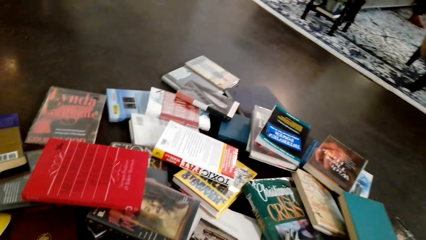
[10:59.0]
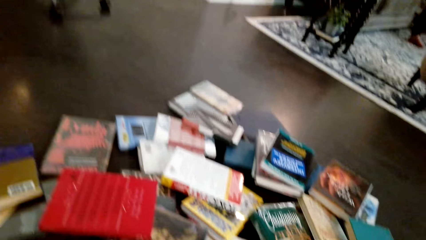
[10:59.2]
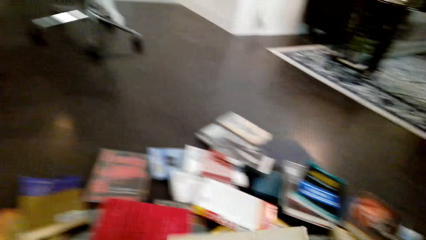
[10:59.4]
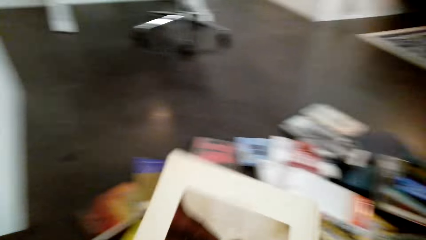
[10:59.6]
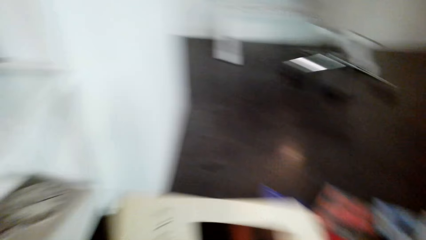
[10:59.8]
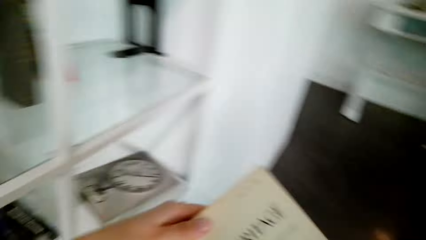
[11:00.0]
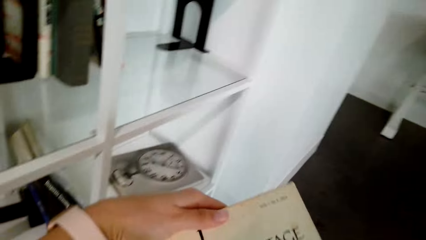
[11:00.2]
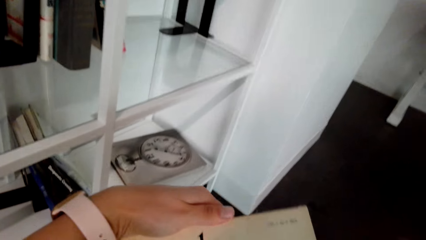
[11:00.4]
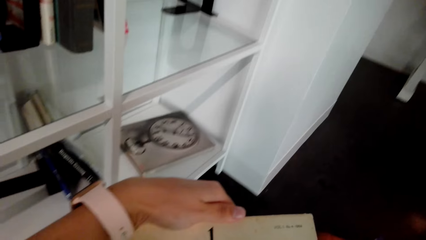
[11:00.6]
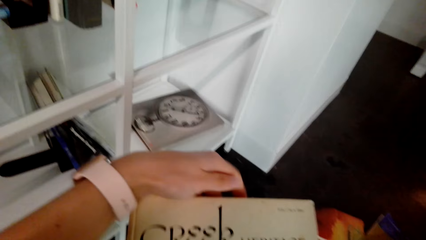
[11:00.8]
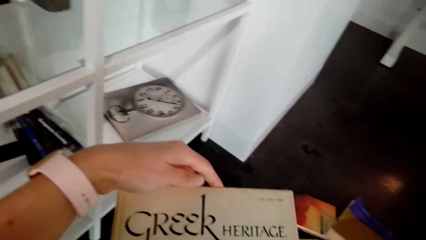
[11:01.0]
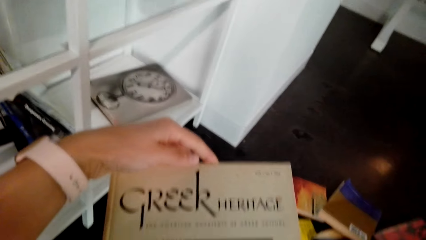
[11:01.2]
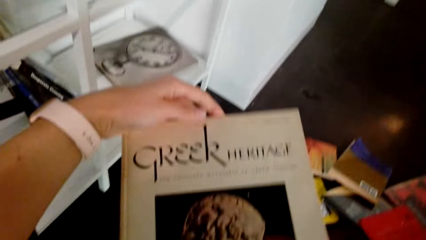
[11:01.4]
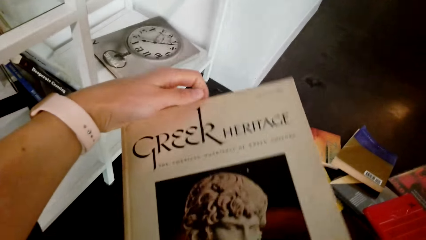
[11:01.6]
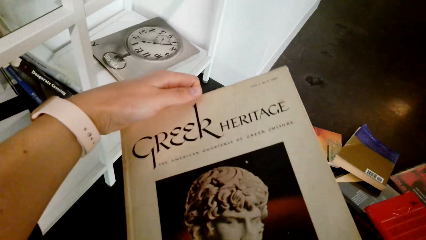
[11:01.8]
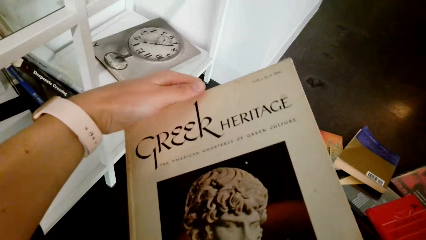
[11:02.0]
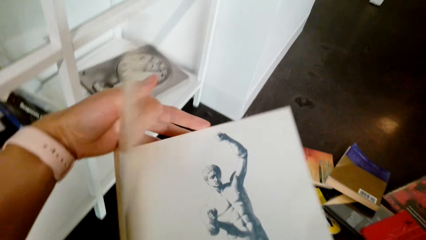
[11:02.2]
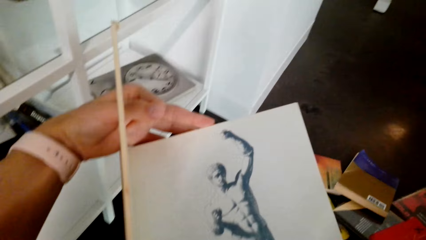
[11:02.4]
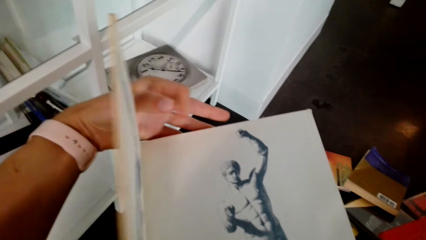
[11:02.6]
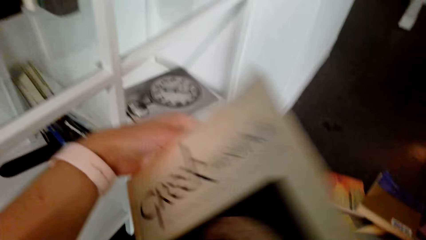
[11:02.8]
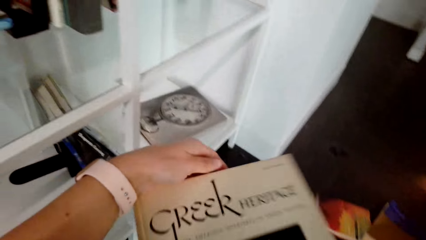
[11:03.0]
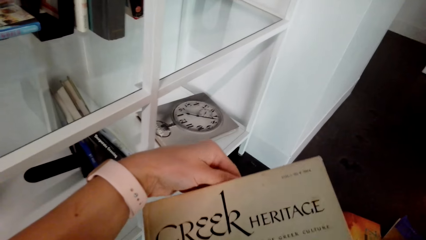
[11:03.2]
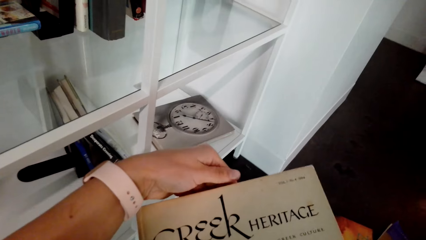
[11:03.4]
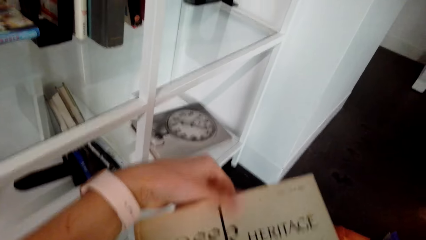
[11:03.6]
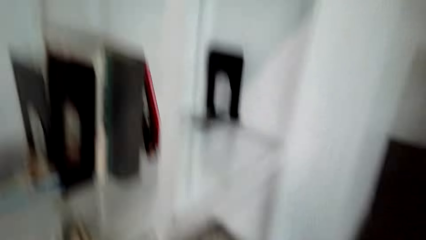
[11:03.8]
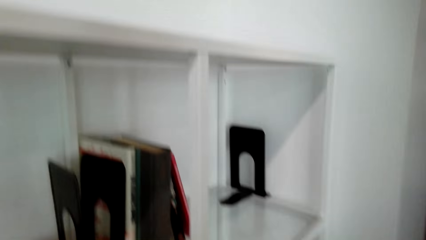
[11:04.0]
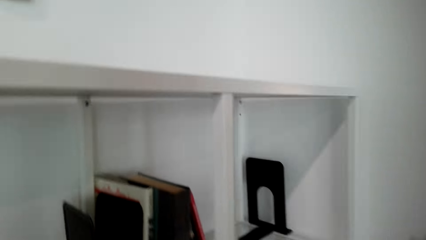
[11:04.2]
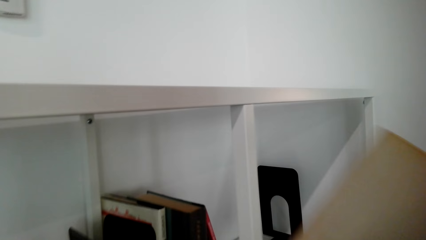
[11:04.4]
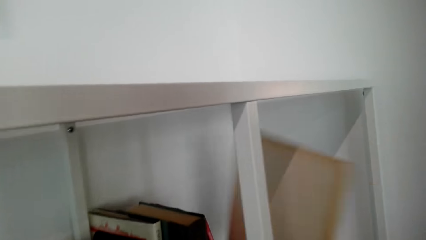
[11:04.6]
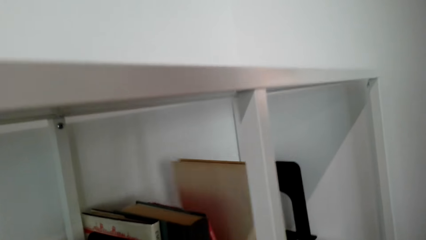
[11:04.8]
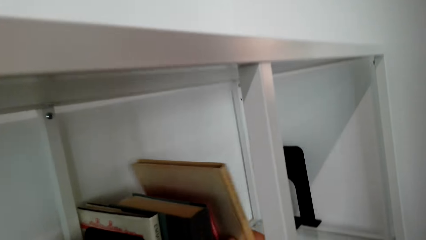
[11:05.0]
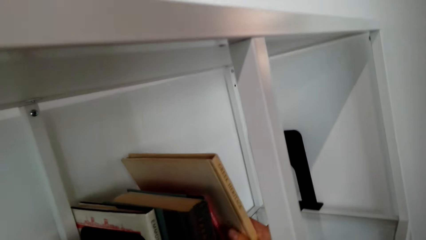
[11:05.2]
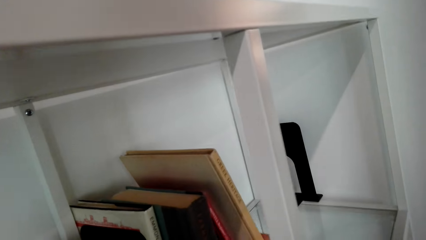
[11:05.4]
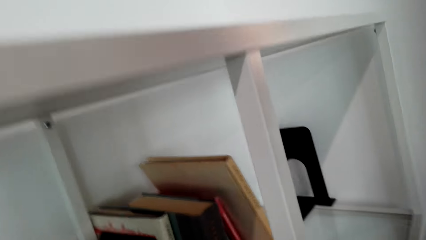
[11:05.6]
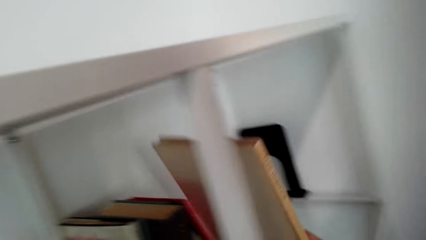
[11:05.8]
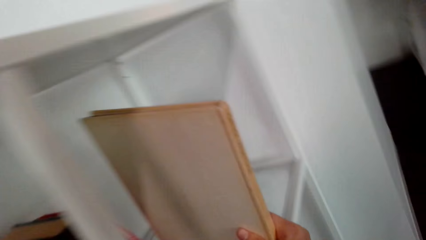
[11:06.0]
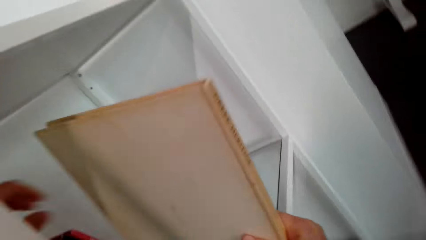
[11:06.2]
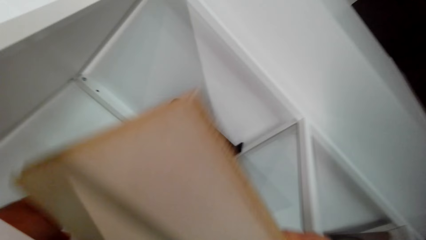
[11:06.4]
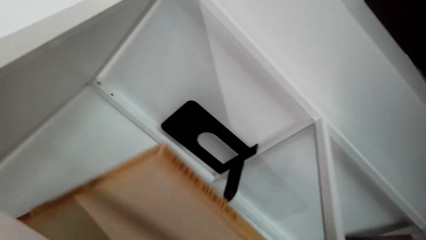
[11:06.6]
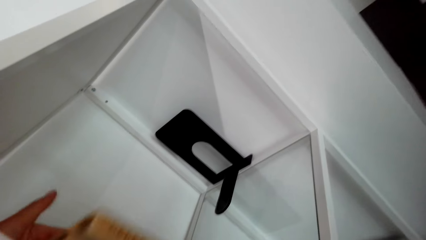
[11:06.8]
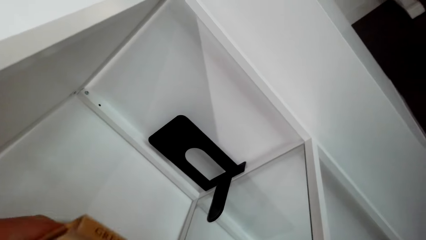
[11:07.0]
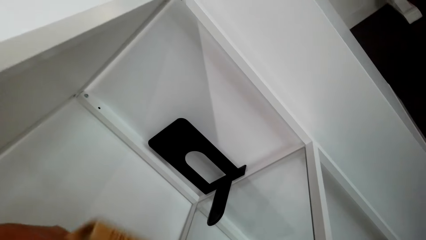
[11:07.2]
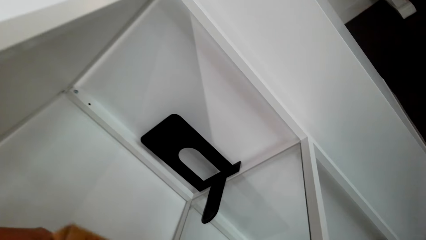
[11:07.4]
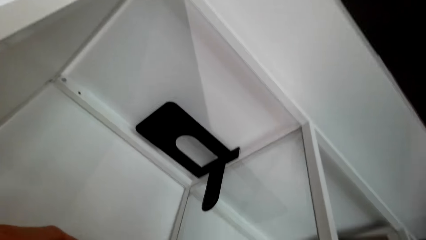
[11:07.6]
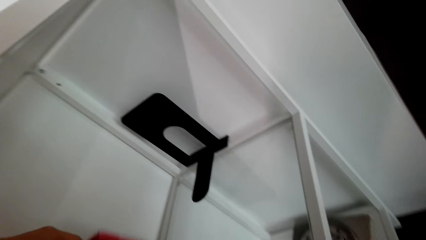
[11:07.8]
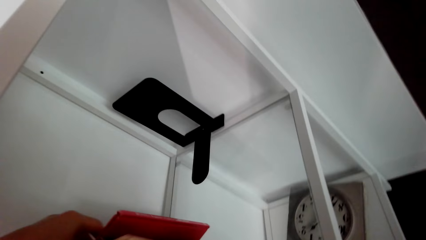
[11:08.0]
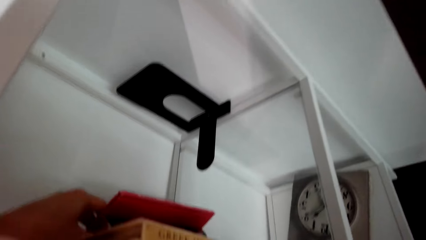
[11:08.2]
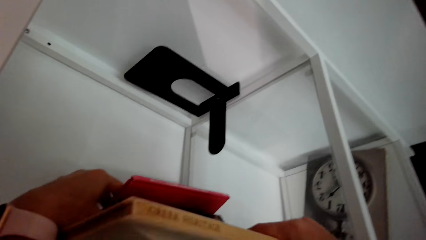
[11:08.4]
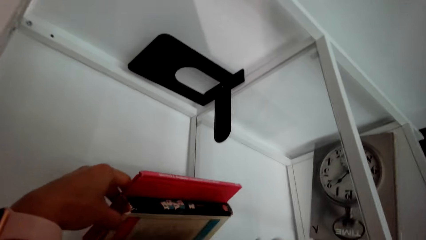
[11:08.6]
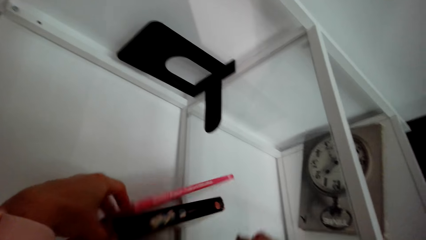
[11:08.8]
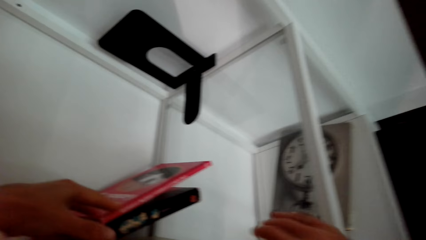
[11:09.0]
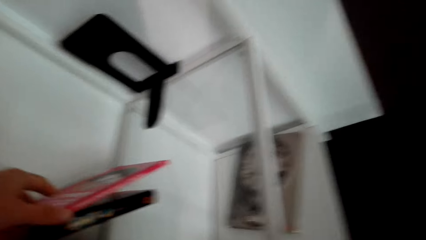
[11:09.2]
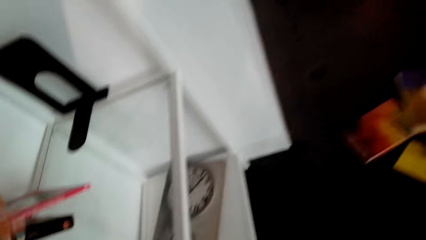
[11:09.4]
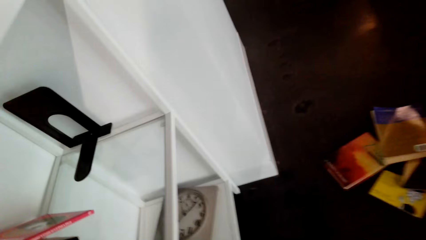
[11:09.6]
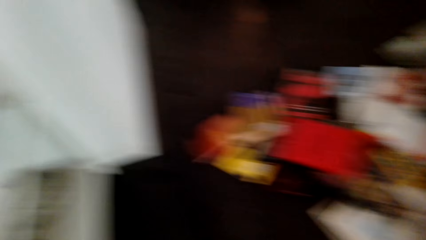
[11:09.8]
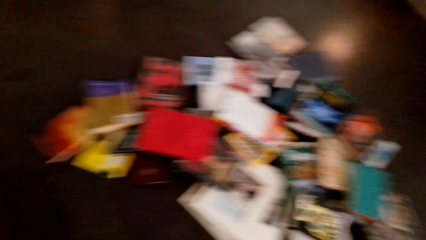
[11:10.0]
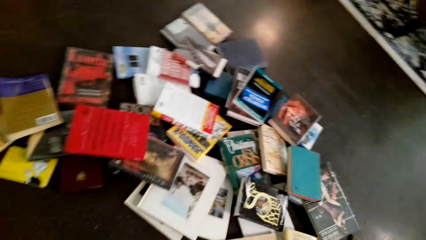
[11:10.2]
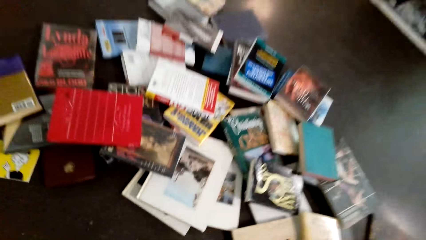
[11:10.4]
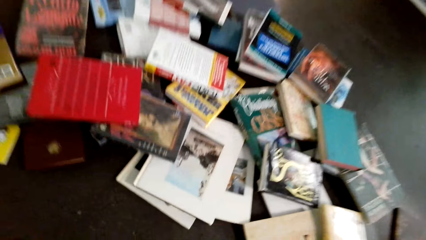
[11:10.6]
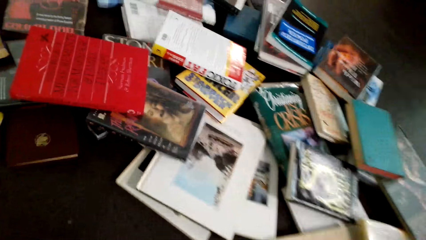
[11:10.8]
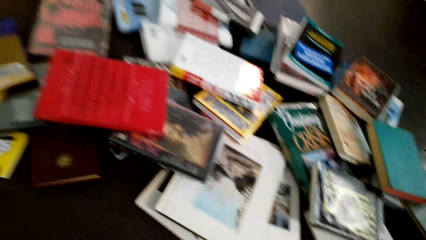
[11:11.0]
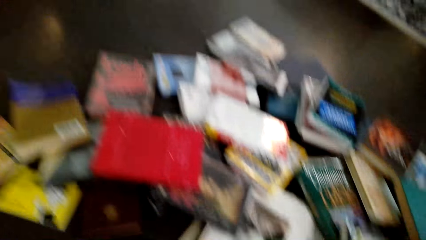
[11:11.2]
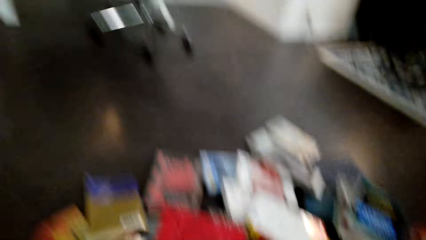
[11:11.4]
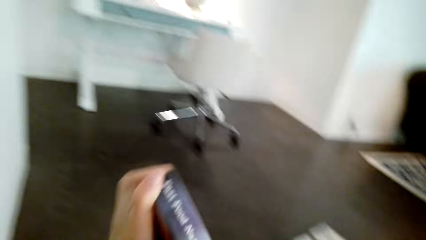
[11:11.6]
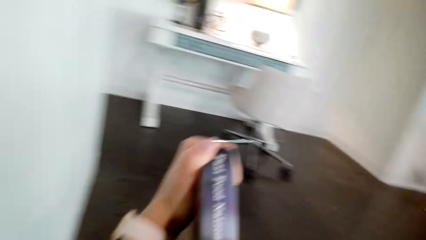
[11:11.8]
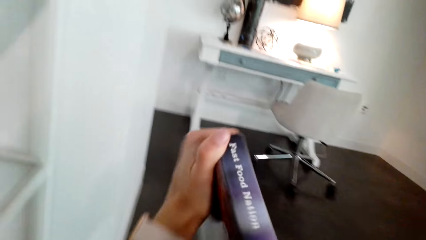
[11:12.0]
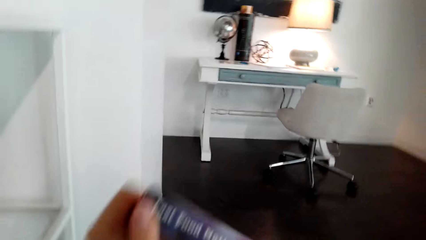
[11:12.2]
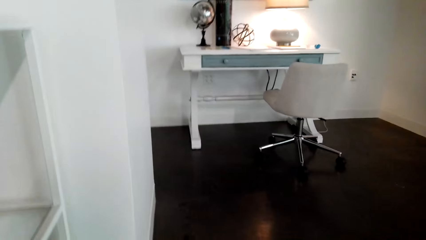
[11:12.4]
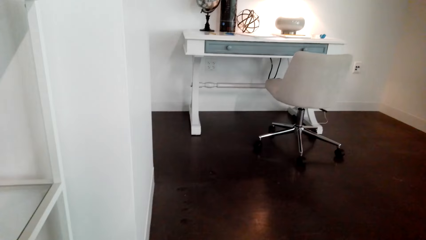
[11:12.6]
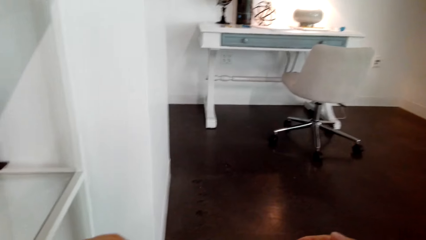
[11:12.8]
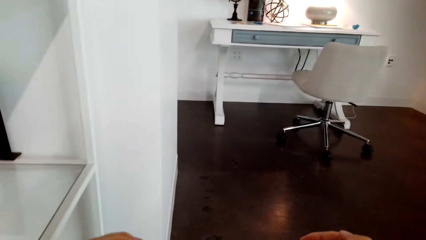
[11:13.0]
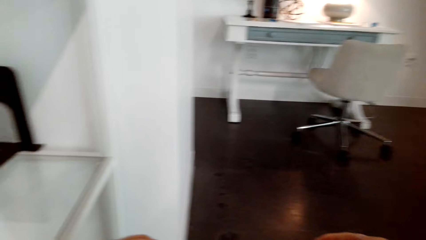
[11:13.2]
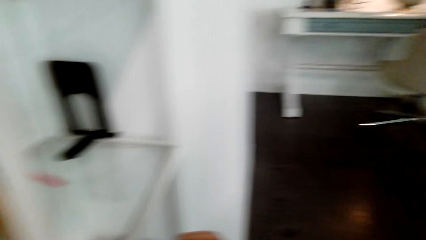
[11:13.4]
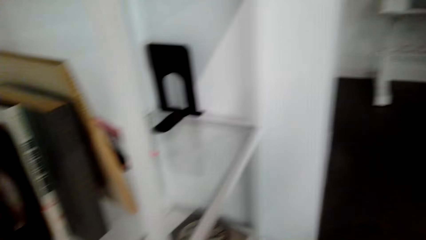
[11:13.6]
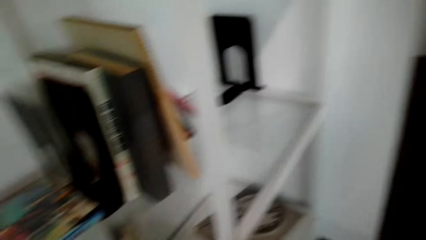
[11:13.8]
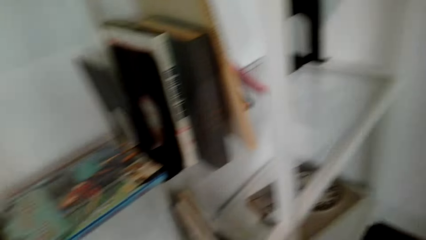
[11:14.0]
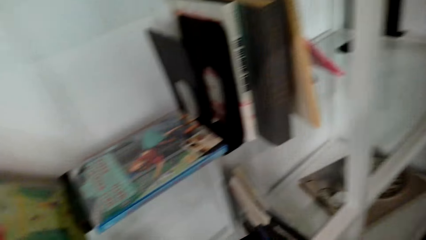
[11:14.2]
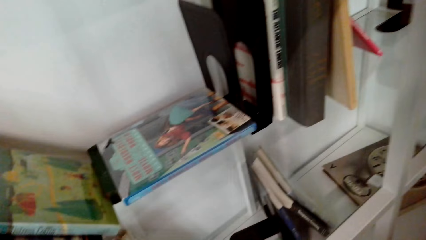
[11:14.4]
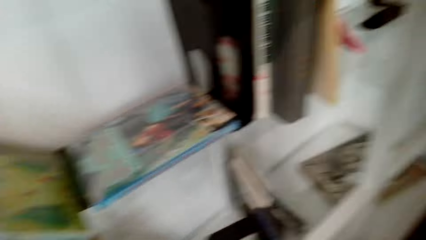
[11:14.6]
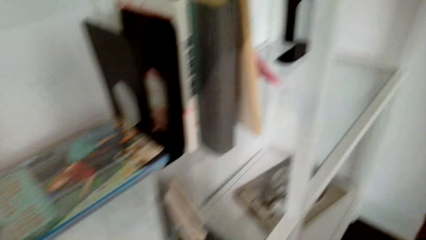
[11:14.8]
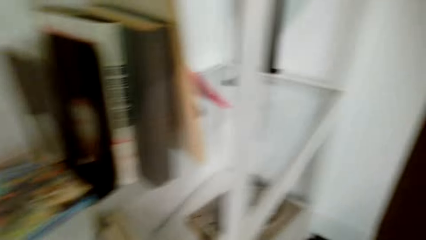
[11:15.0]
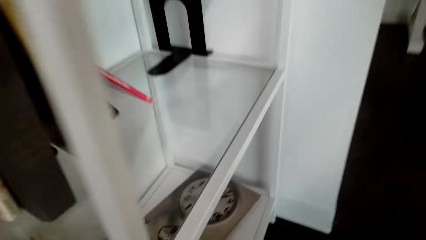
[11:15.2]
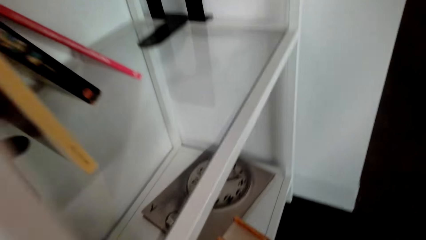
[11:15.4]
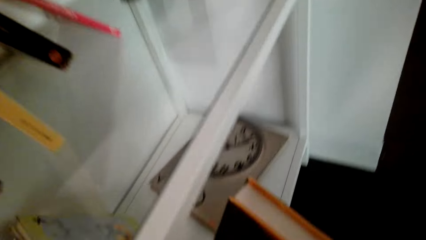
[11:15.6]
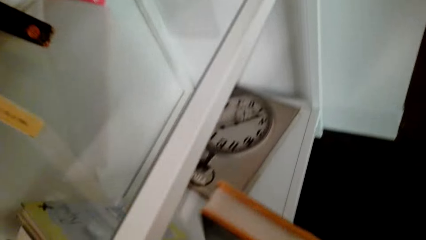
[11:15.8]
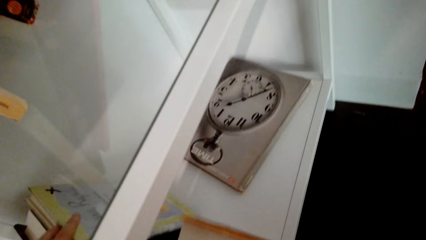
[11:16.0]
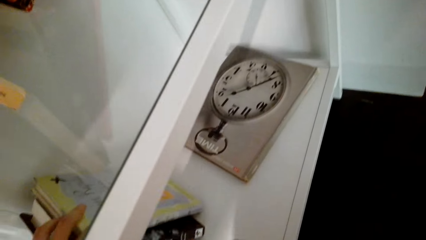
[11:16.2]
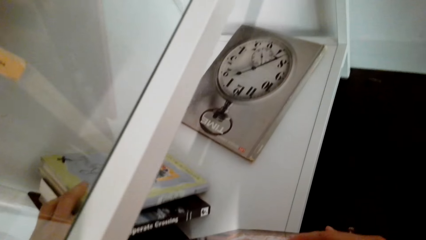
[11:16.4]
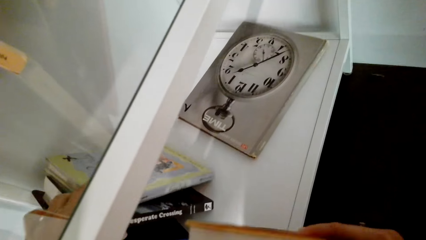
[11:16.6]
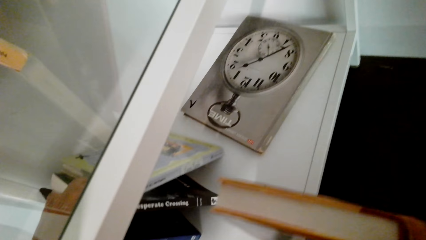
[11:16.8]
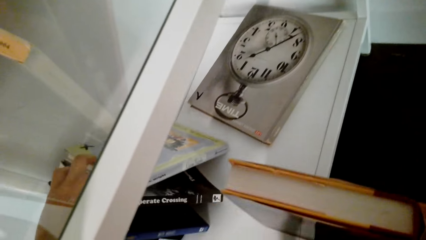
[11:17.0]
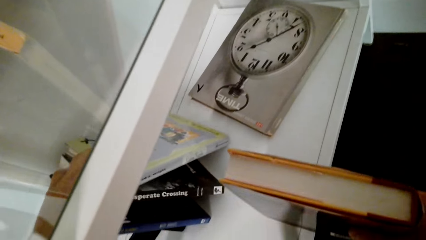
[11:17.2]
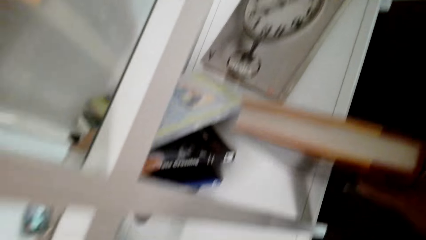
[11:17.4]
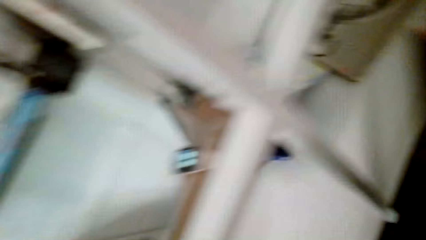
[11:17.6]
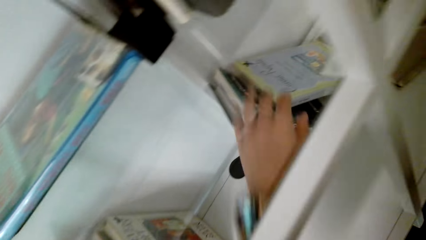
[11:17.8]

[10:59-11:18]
The camera wearer looks at the books on the floor. They hold the book with the left hand. They look at the book. They open the book with the left hand. They place the book in the shelf with the right hand. They pick up the book in the shelf with the right hand. They look at the books on the floor. They hold the book. They place the book on the shelf. They look at the books in the shelf.
